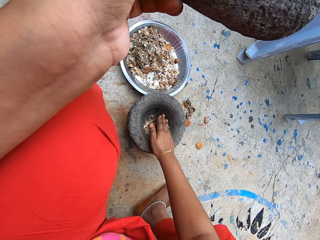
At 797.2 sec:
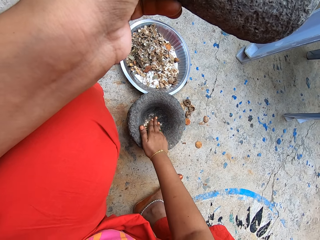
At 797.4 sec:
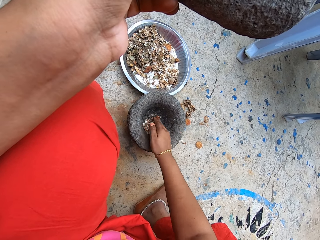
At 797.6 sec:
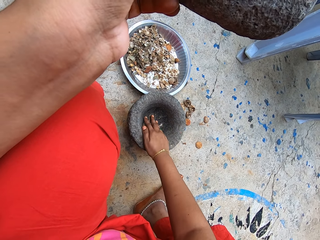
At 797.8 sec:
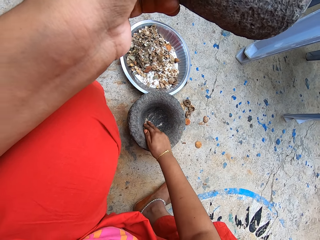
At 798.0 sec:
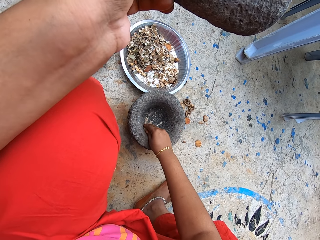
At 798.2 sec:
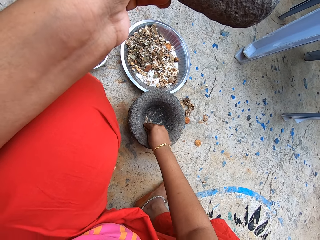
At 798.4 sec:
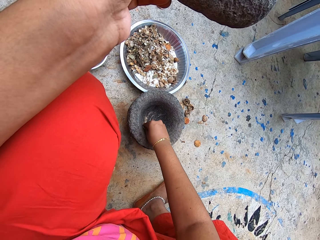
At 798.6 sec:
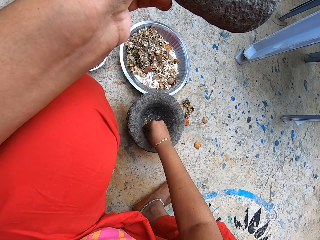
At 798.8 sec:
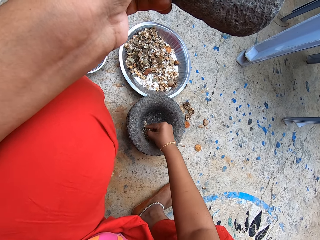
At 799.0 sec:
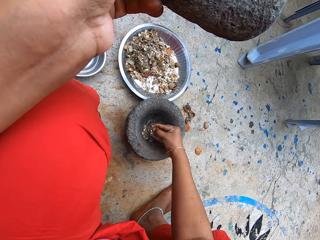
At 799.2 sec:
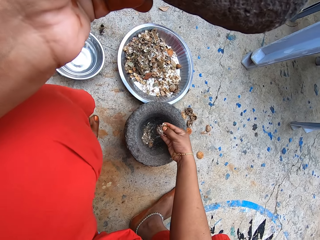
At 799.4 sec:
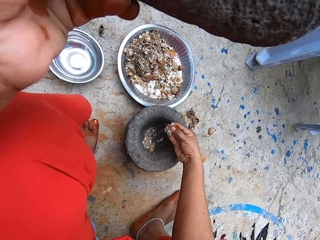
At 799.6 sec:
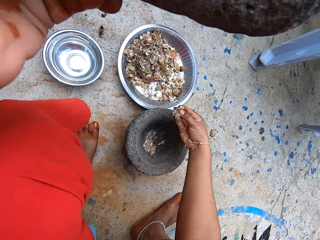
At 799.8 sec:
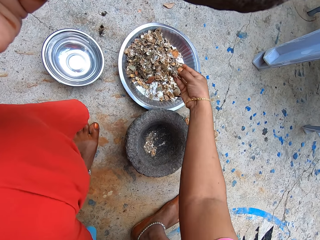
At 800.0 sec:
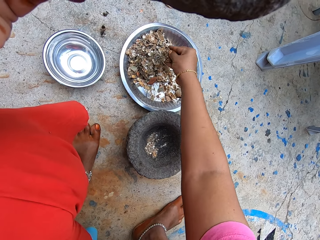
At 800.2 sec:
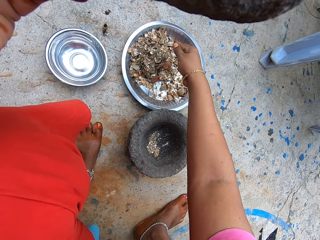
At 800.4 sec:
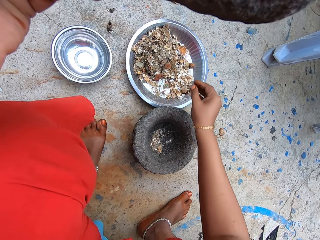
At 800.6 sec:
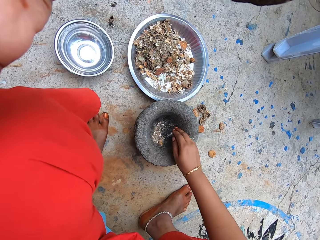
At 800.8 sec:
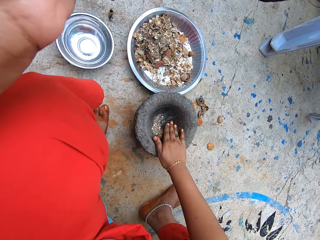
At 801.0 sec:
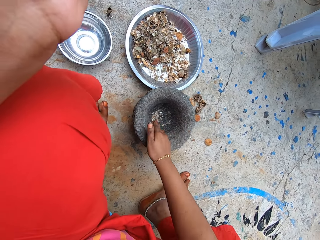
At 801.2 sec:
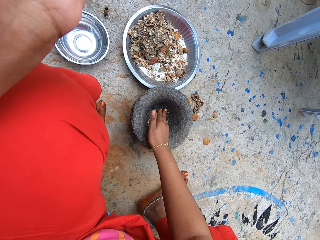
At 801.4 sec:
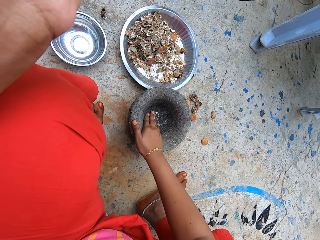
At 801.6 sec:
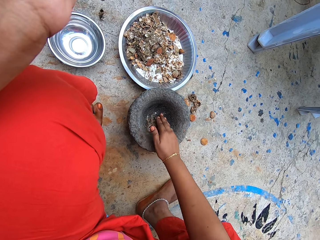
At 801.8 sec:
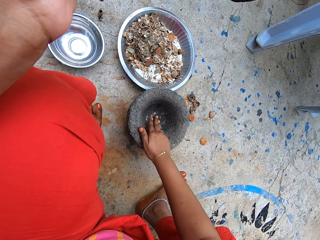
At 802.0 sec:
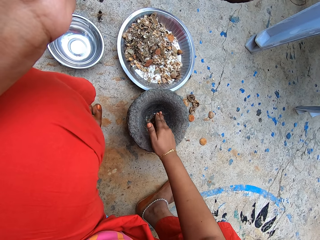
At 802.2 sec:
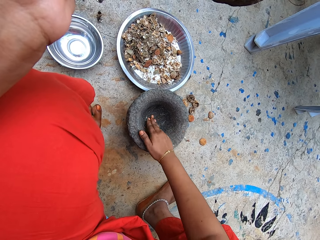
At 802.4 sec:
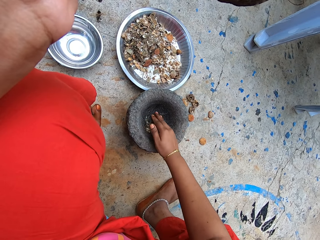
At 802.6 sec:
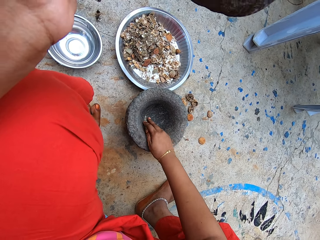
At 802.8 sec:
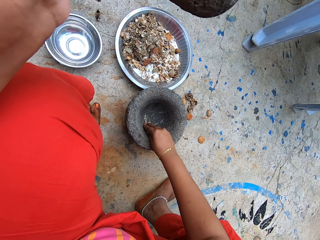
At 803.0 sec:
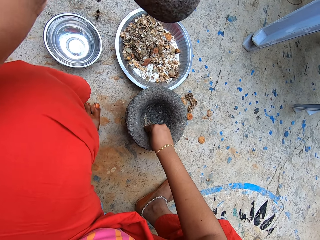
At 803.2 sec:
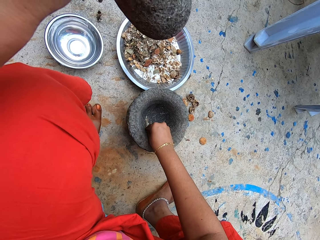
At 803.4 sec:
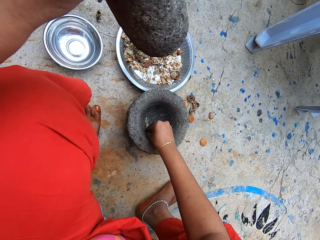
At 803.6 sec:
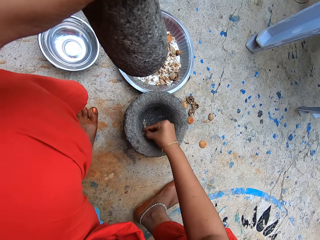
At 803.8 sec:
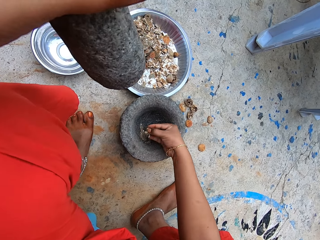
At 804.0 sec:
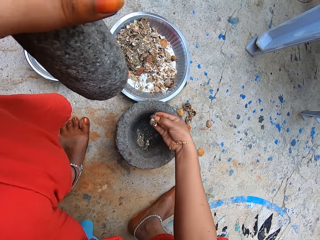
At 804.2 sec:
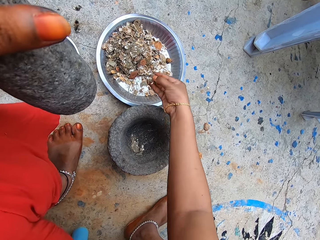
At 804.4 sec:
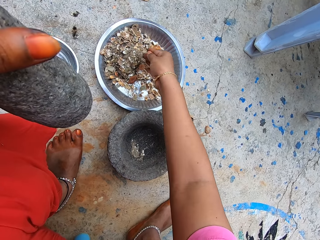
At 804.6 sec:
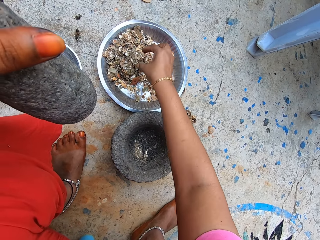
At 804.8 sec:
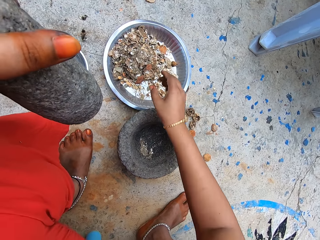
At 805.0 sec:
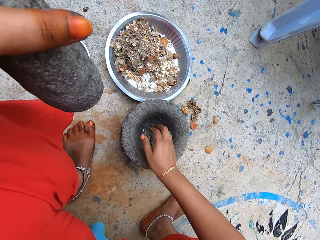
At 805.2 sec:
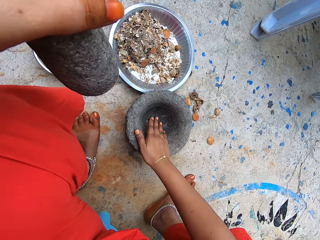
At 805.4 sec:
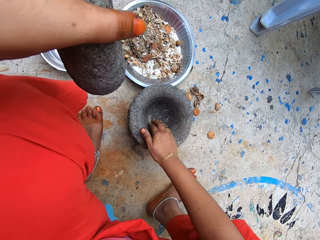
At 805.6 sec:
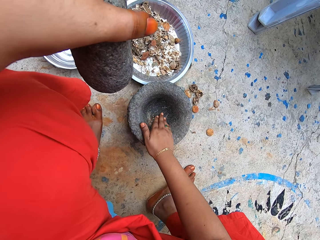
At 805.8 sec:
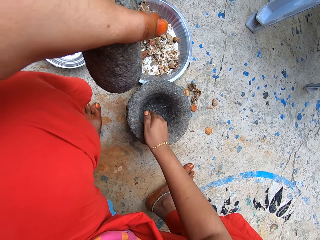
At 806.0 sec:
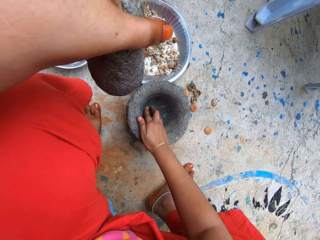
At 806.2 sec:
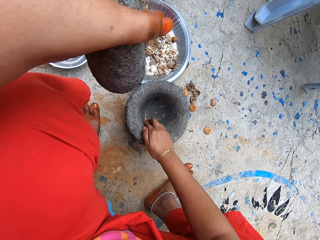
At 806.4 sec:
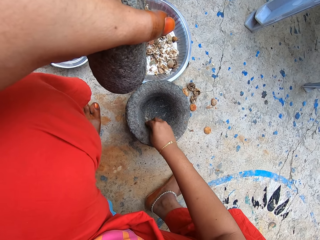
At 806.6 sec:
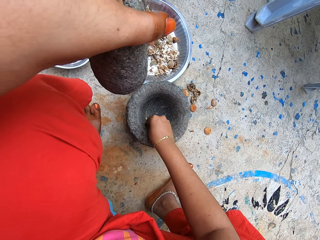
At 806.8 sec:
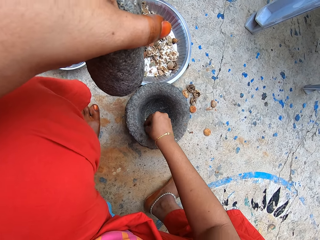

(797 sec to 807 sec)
The camera wearer drops the dried lime particles into a metal bowl on the floor with her right hand. She scoops the dried lime particles from the mortar on the floor with her right hand. She drops the dried lime particles into the metal bowl on the floor with her right hand. She scoops the dried lime particles from the mortar on the floor with her right hand.

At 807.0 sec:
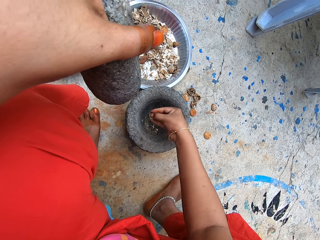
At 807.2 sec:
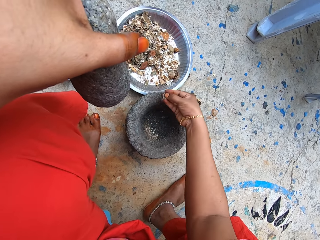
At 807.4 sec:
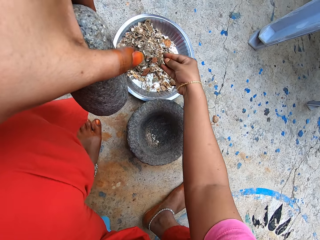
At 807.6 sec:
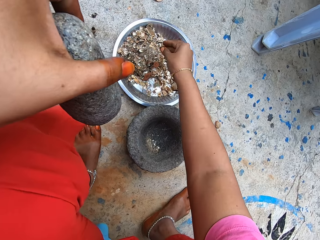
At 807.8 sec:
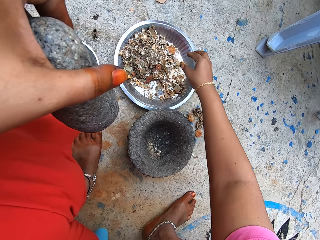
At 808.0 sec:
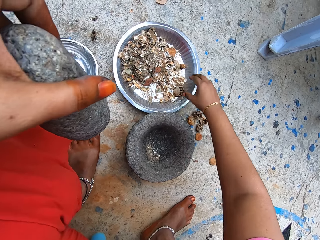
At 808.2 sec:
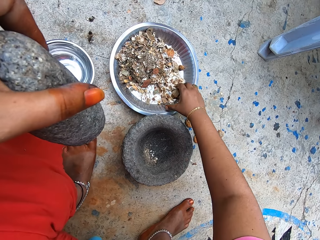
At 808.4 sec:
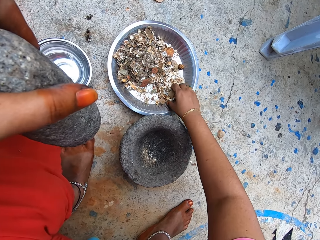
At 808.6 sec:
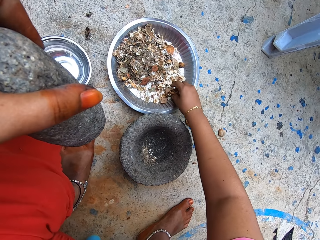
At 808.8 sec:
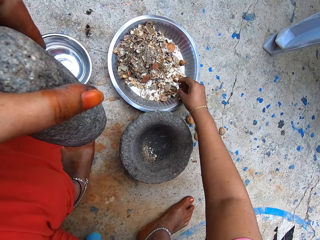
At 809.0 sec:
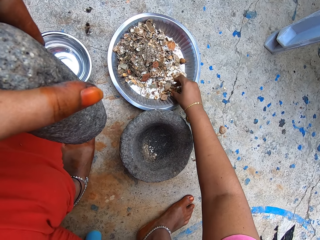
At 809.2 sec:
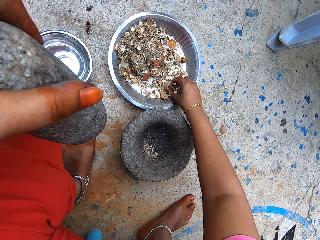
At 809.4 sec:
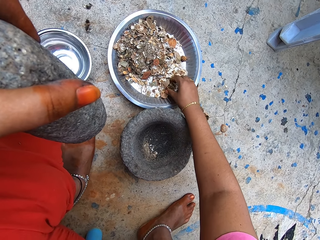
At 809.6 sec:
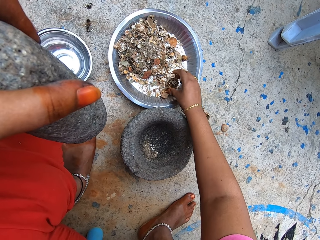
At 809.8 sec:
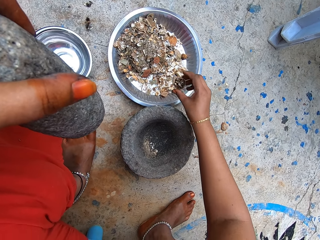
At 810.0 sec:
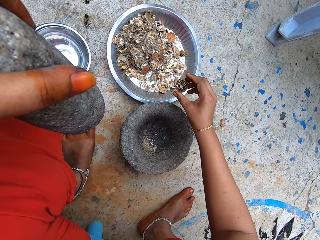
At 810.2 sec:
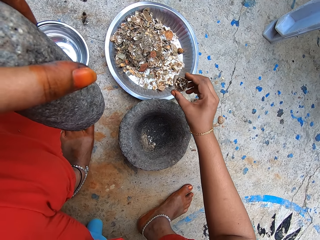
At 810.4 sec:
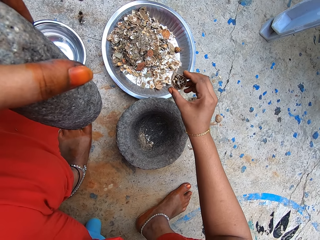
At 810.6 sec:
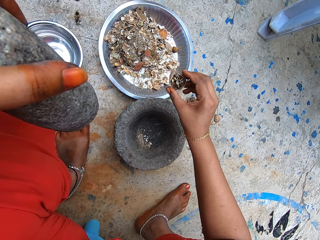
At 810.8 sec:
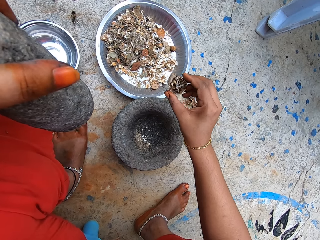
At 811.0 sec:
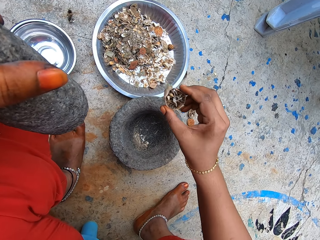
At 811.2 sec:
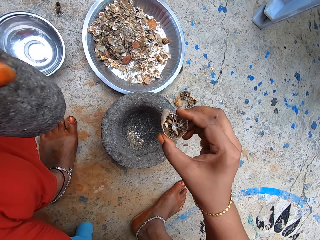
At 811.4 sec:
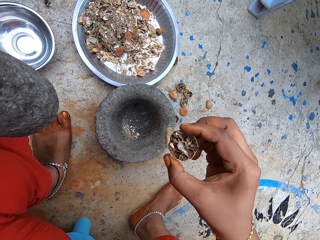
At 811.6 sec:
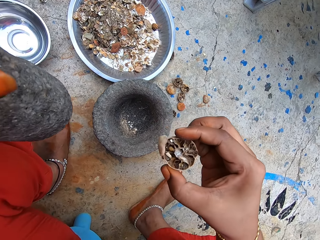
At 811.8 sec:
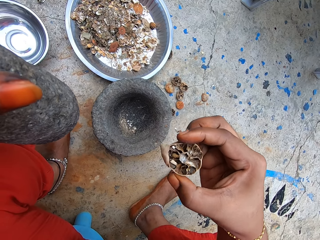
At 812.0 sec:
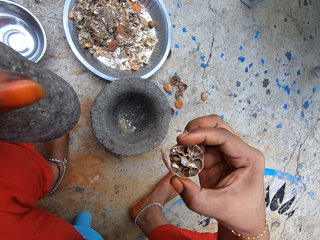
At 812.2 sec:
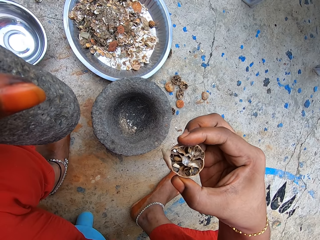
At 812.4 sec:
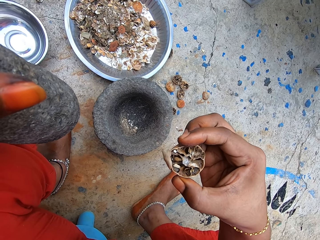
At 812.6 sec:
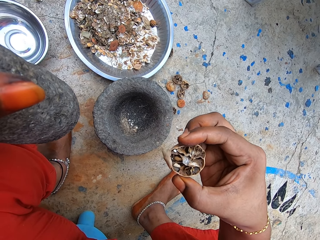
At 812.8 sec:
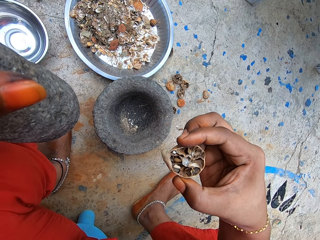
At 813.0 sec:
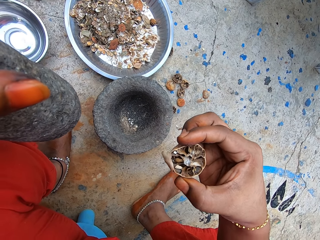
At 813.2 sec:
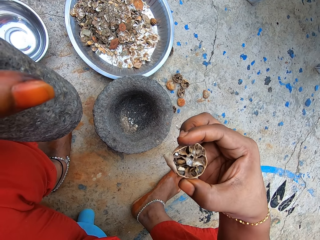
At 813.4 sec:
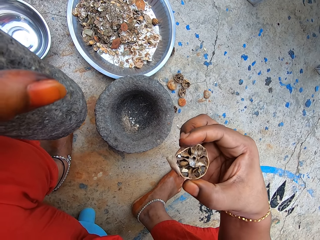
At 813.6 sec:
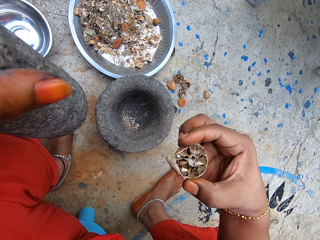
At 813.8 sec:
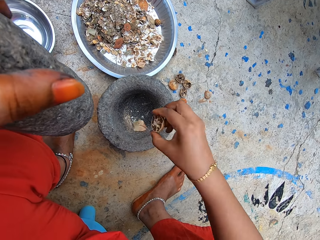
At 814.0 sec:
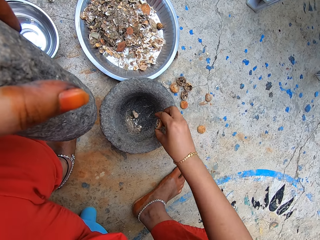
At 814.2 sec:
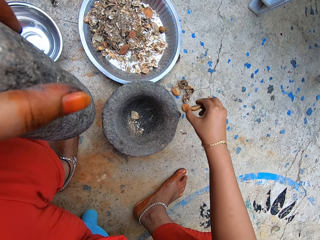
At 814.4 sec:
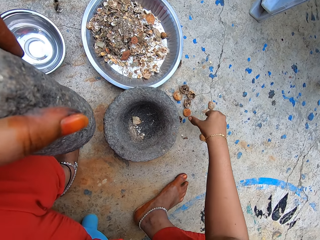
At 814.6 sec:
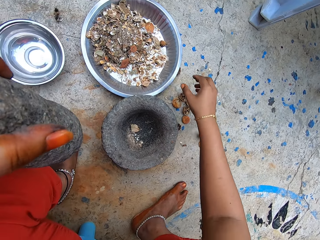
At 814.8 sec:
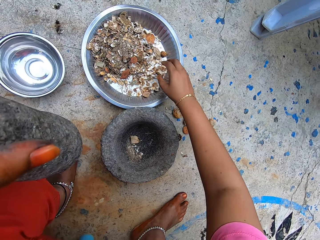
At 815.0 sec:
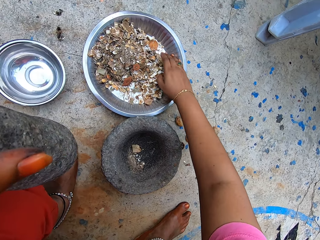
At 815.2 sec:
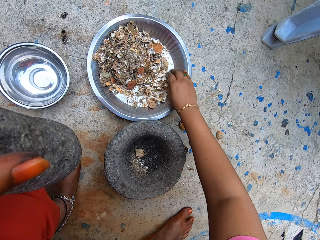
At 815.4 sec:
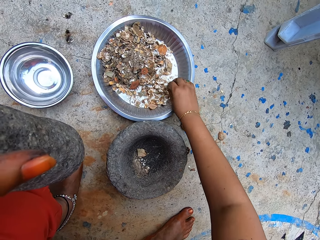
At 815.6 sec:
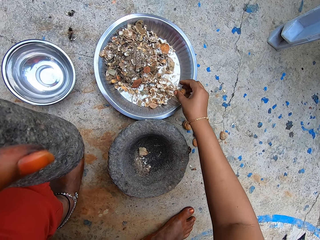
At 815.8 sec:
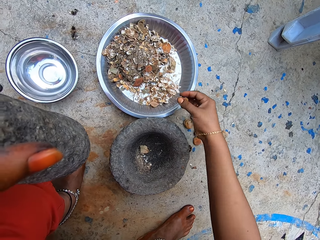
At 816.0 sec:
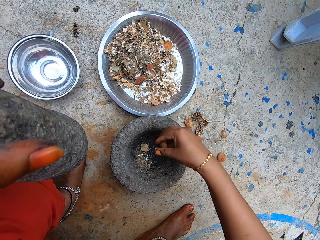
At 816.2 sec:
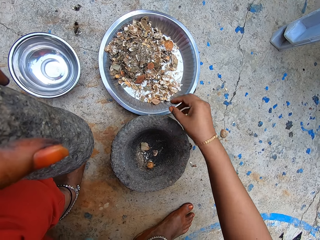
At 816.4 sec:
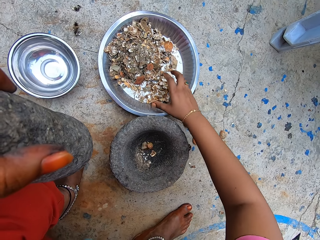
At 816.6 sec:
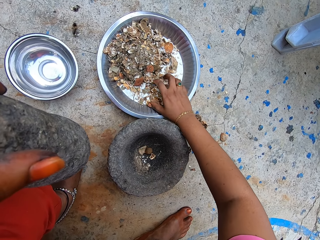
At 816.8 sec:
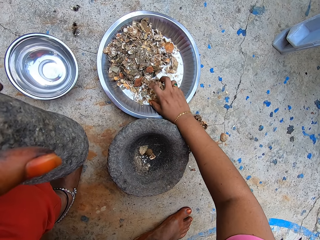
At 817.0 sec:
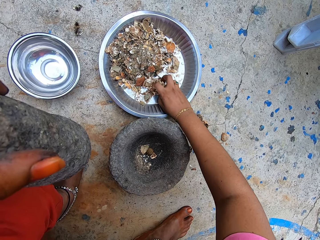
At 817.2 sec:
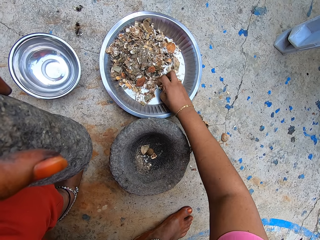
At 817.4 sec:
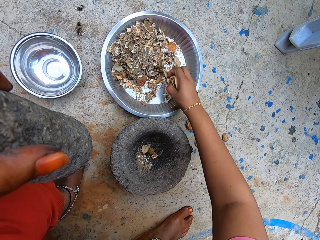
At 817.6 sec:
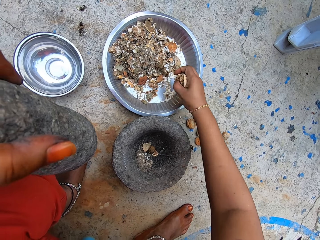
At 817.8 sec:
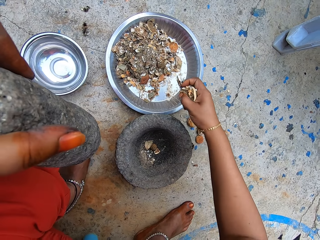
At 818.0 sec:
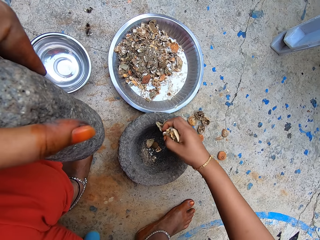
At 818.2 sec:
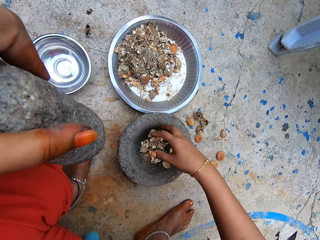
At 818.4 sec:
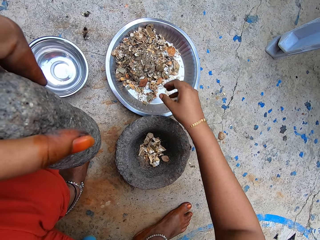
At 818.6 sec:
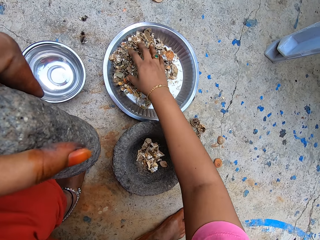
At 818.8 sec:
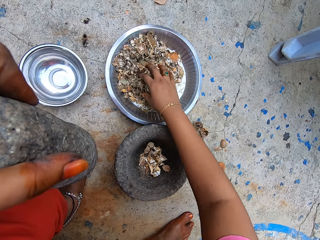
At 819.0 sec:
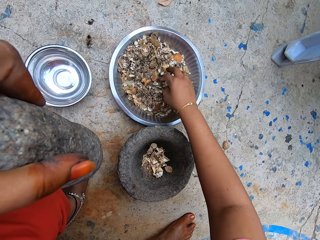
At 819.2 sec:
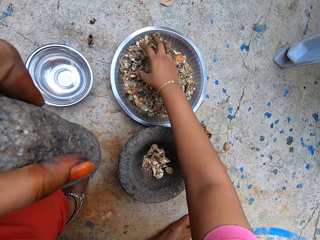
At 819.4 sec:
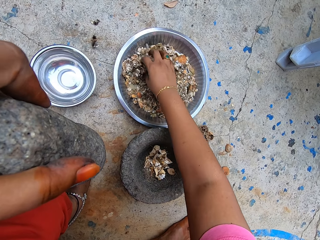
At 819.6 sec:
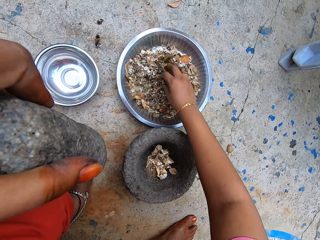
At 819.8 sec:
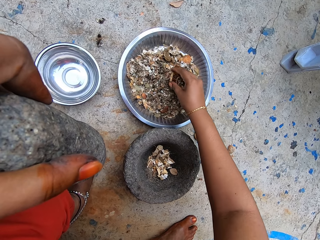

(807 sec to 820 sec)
The camera wearer scoops the crushed herbs with her right hand. She drops the dried lime particles into a metal bowl on the floor with her right hand. She touches the dried lime peels in the metal bowl on the floor with her right hand. She picks up a dried lime fruit or dried herb from the metal bowl on the floor with her right hand. She looks at the dried herb. She drops a dried lime leaf from the lime fruit into the mortar in her right hand. She drops the dried lime fruit on the floor with her right hand. She picks up a dried lime fruit from the metal bowl on the floor with her right hand. She drops the dried lime fruit into the mortar on the floor with her right hand. She picks up dried lime particles or dried herbs from the metal bowl on the floor with her right hand. She drops the dried herbs into the mortar. She sorts the dried lime particles in the metal bowl on the floor with her right hand.
